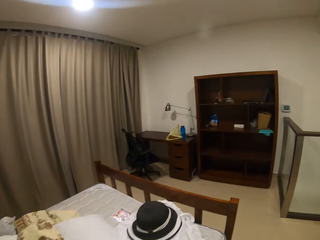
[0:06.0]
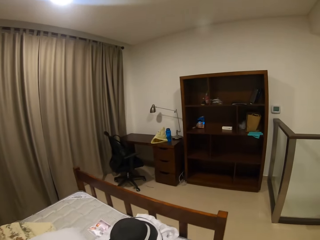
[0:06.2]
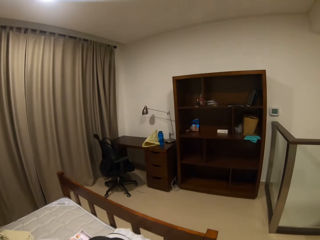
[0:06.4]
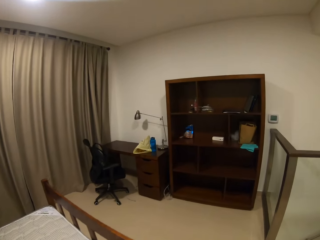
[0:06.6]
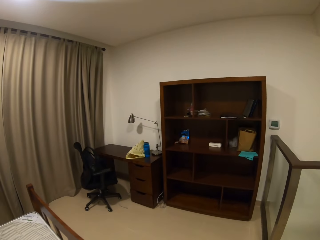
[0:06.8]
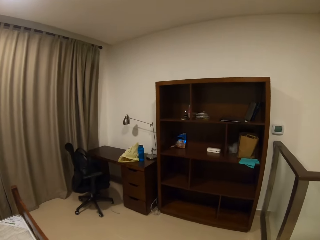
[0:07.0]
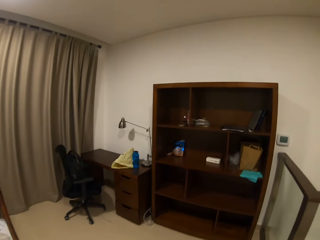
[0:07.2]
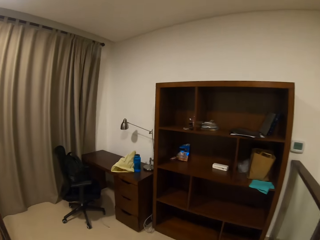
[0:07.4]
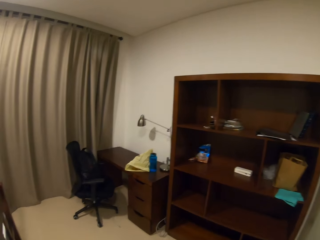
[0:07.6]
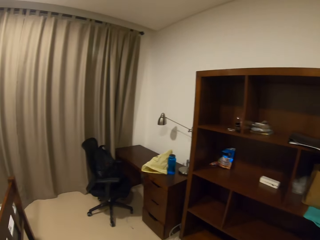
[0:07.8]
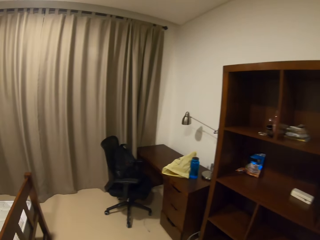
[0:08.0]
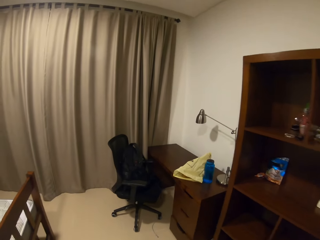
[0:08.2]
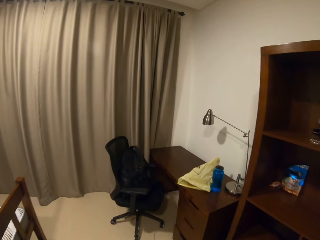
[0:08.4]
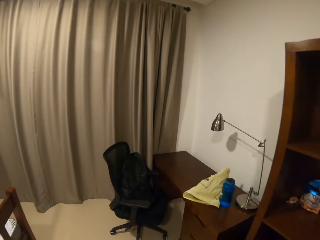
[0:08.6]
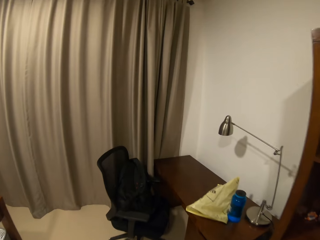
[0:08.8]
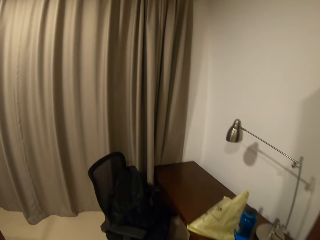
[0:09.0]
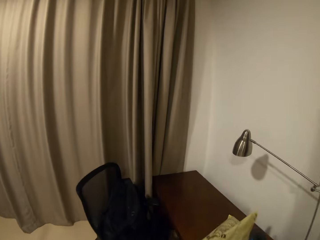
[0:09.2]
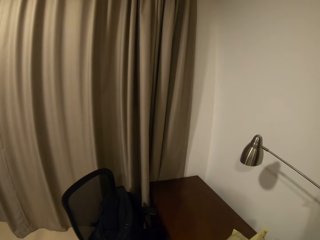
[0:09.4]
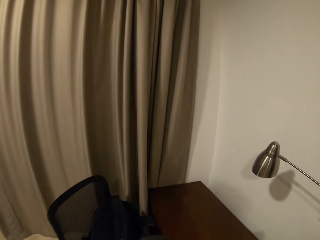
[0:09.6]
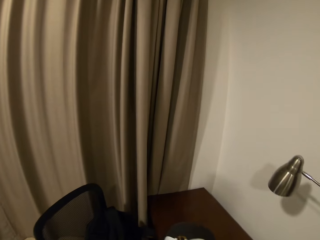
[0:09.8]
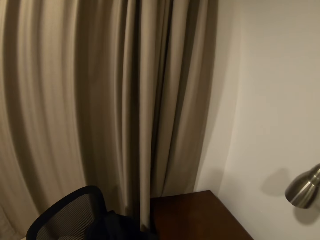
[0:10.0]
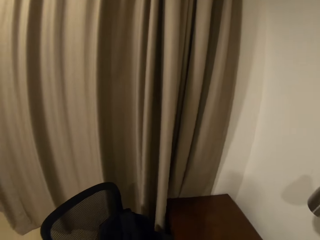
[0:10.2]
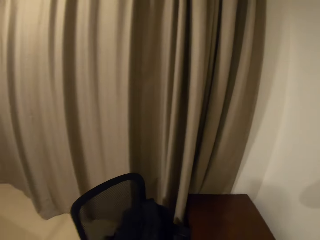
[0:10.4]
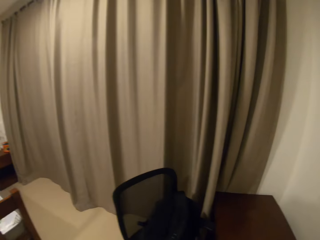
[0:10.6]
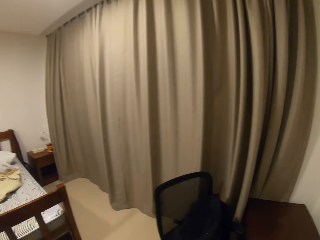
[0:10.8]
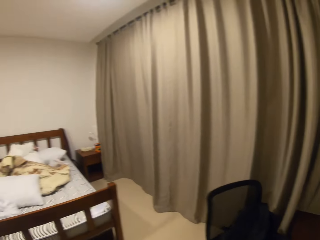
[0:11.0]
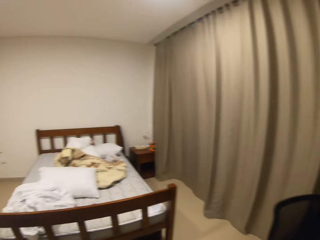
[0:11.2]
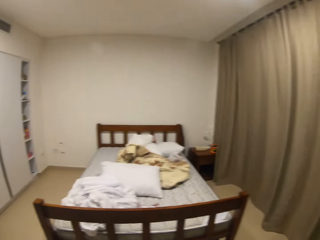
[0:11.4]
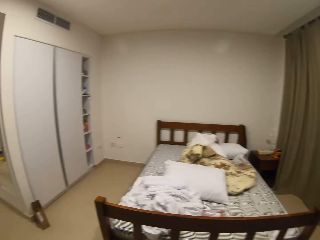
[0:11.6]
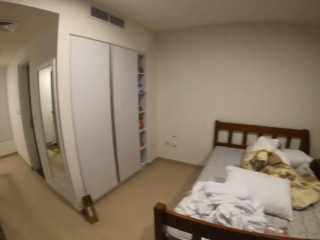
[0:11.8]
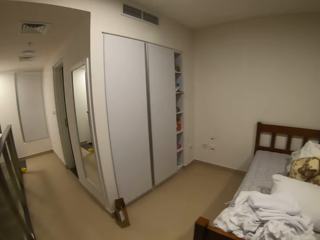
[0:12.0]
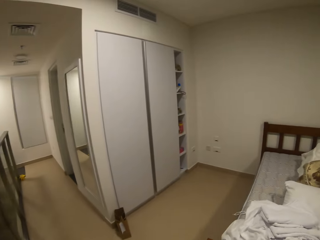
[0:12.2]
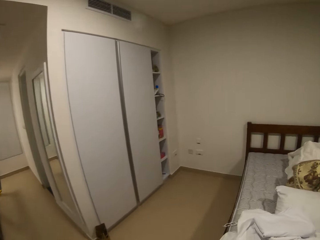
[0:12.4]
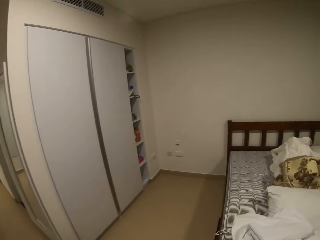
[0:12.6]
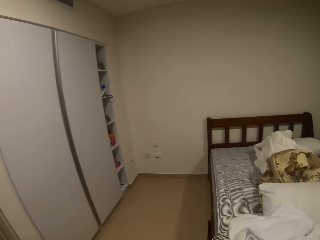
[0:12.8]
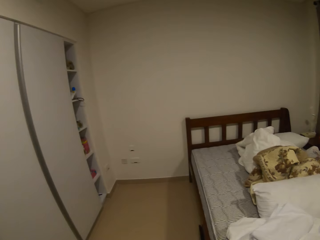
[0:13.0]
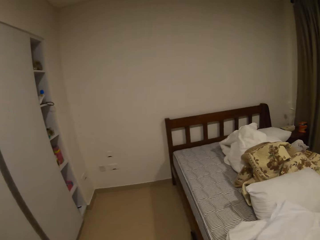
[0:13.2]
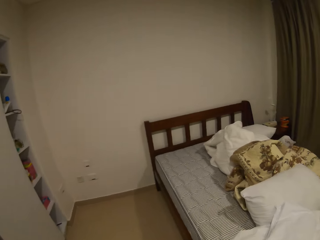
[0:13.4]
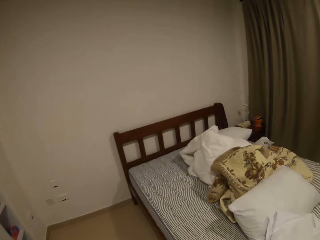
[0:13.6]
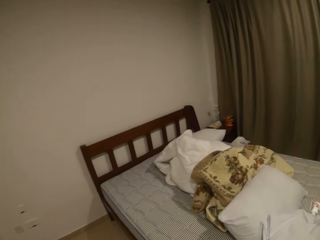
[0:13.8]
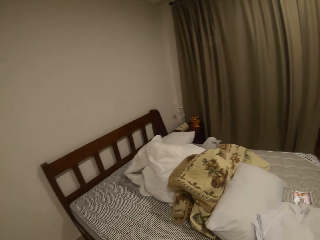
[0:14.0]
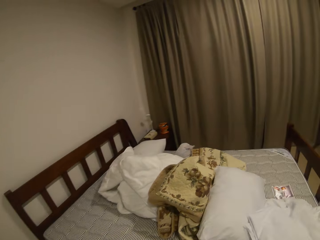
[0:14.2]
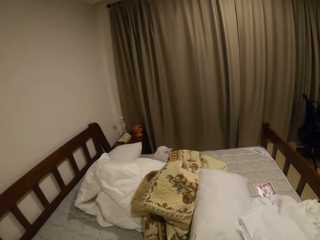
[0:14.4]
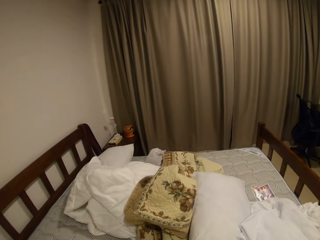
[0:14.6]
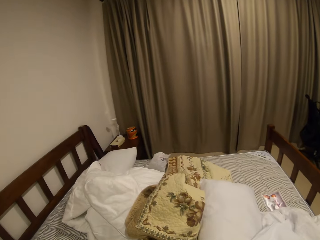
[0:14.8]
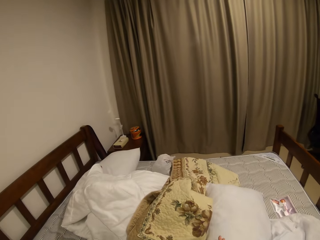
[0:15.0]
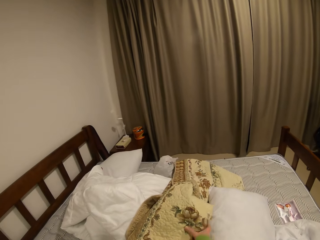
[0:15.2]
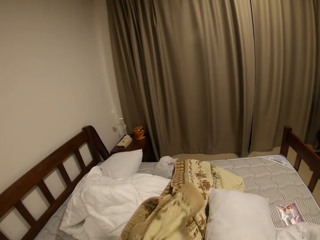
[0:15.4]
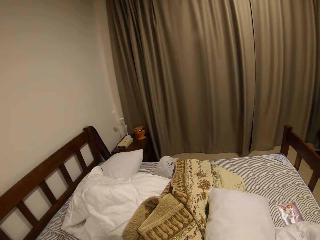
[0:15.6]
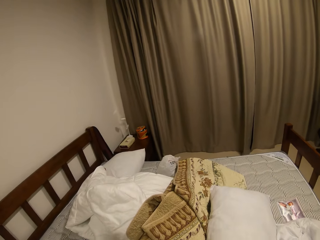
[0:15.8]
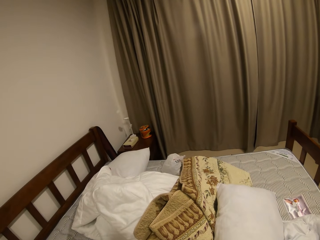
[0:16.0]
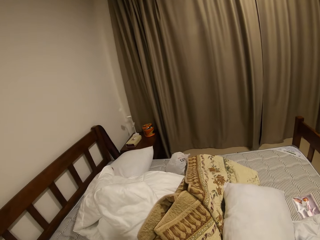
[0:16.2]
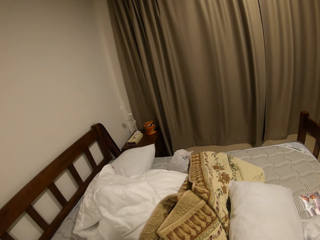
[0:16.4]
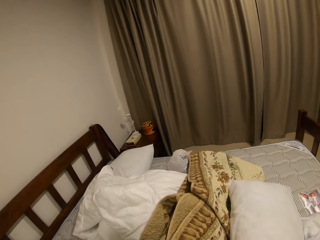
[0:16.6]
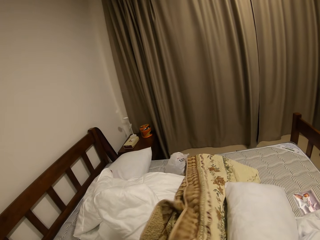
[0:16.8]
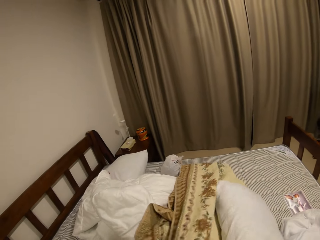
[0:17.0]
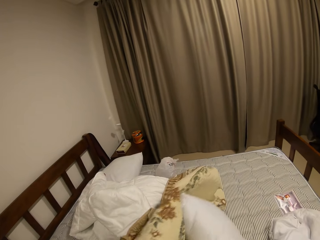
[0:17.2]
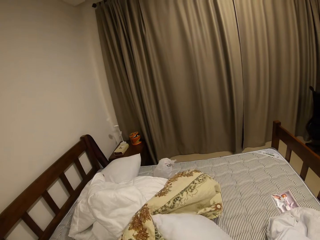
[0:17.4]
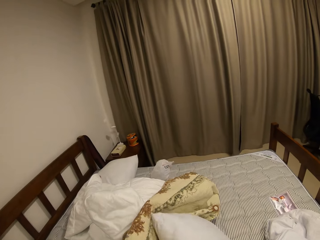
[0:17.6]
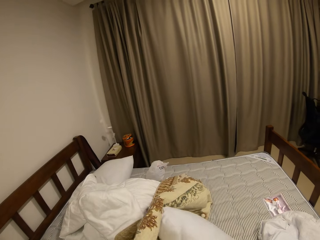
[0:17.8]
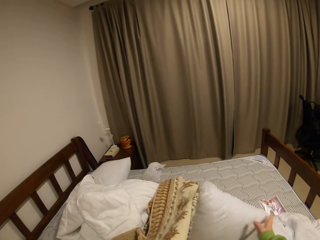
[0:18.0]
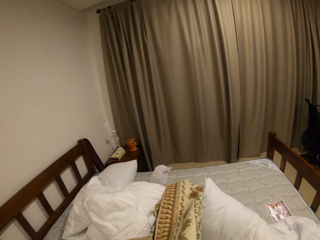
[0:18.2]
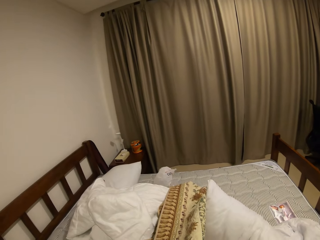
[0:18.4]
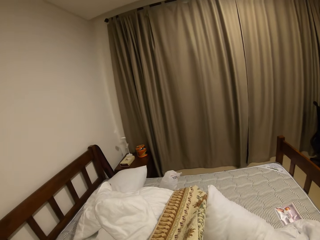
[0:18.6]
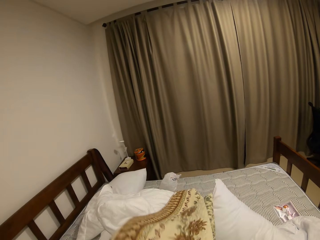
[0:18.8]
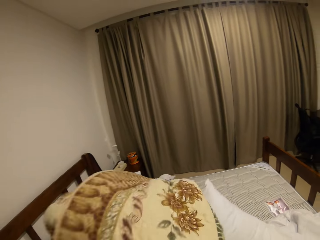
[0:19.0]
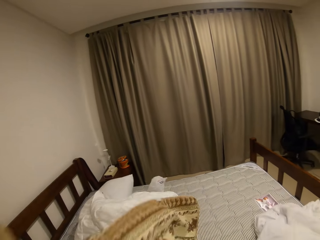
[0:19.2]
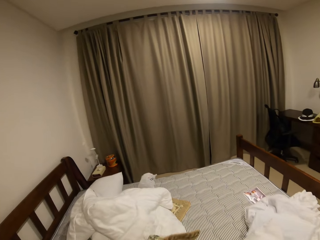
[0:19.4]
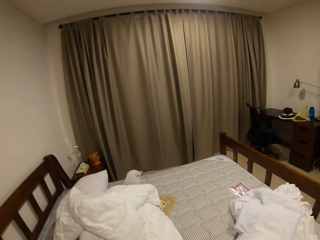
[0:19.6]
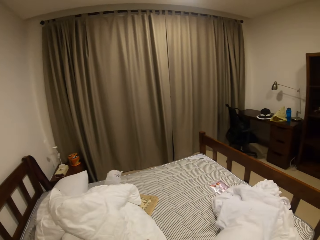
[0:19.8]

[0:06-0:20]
The camera wearer walks in the room. They put the dish on the table. They walk around the room. They take the beddings. They hold a duvet. They take the duvet.

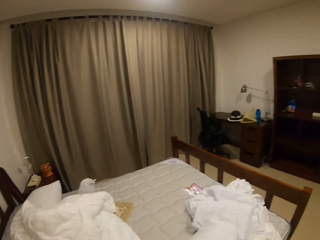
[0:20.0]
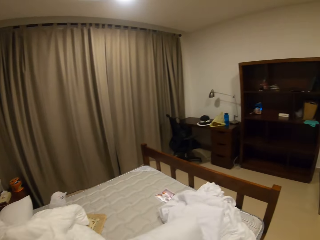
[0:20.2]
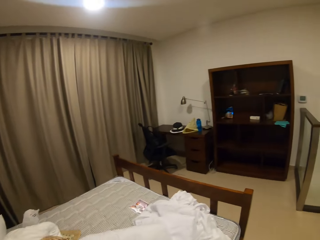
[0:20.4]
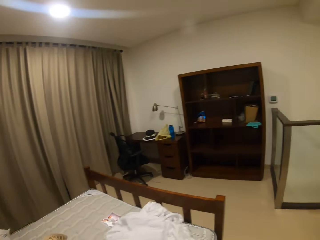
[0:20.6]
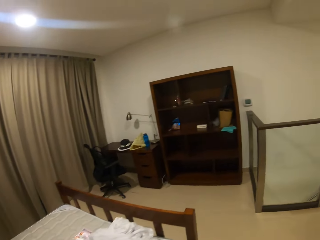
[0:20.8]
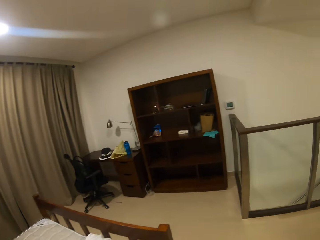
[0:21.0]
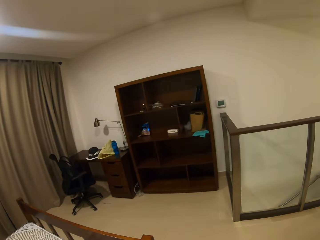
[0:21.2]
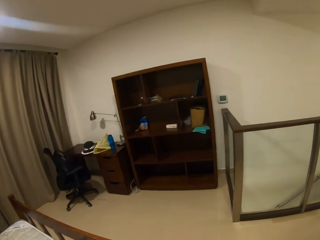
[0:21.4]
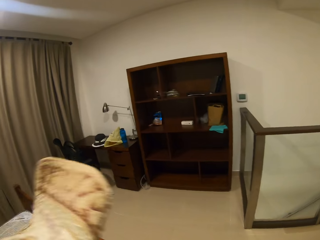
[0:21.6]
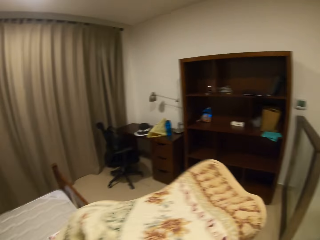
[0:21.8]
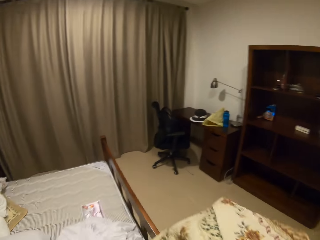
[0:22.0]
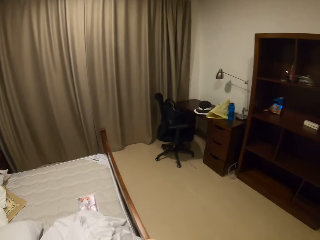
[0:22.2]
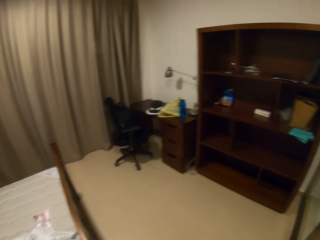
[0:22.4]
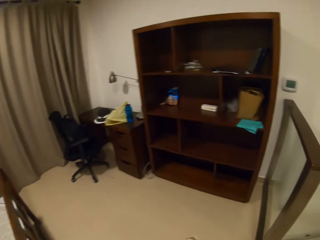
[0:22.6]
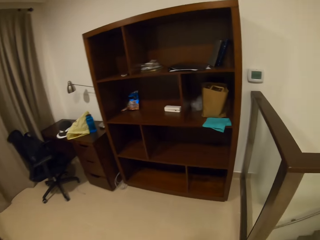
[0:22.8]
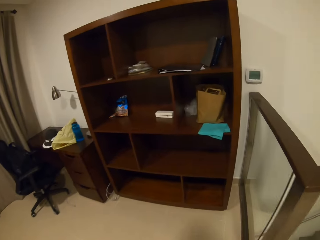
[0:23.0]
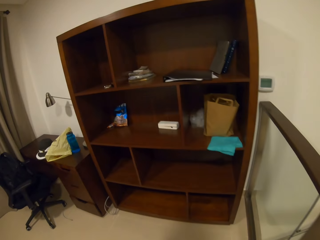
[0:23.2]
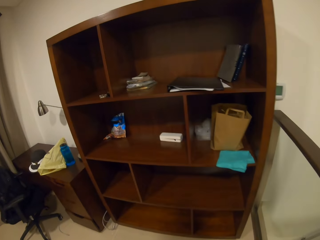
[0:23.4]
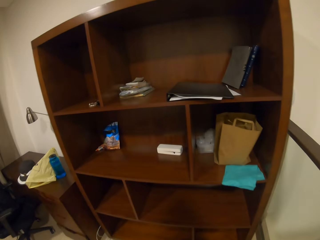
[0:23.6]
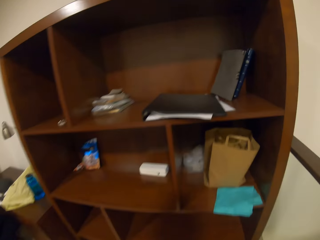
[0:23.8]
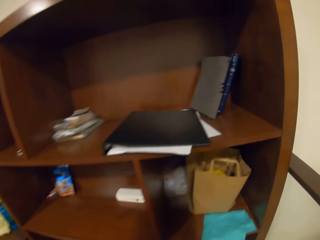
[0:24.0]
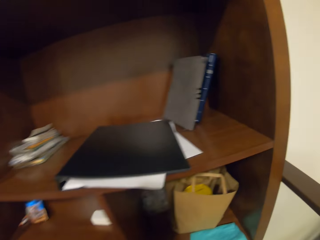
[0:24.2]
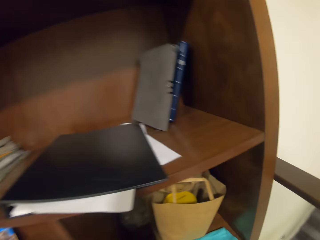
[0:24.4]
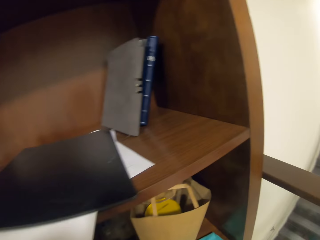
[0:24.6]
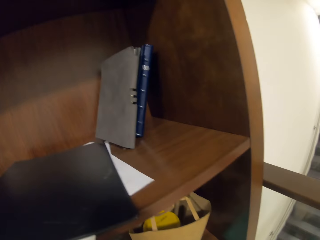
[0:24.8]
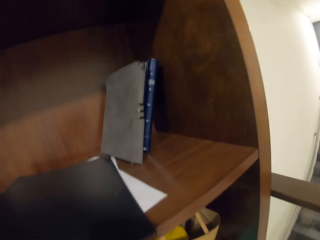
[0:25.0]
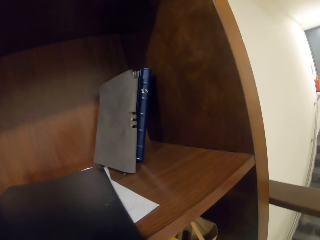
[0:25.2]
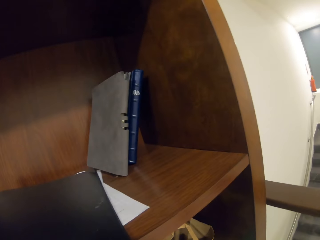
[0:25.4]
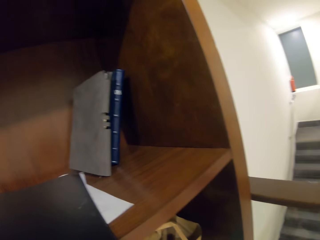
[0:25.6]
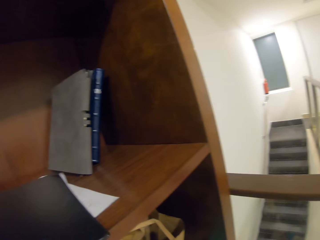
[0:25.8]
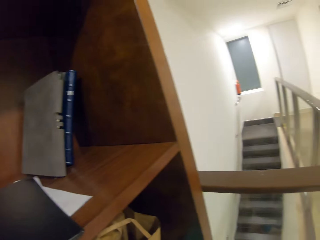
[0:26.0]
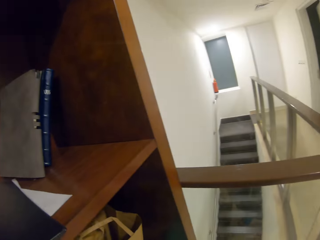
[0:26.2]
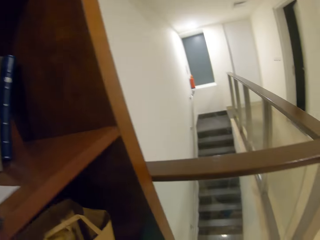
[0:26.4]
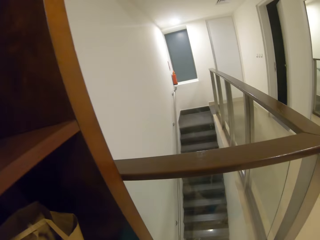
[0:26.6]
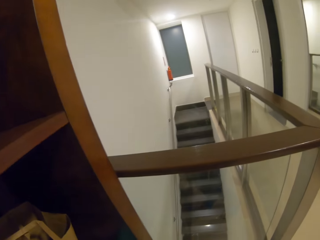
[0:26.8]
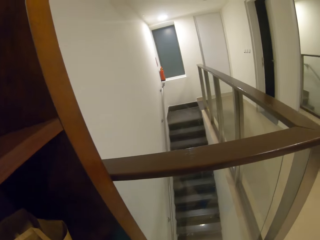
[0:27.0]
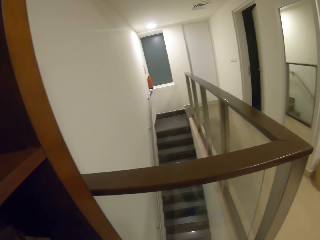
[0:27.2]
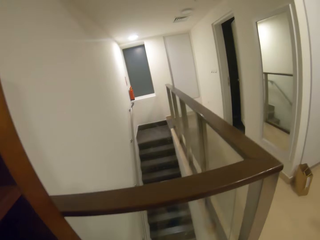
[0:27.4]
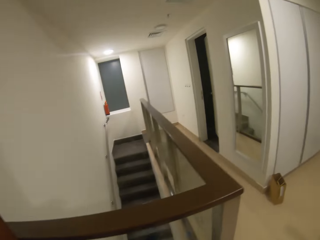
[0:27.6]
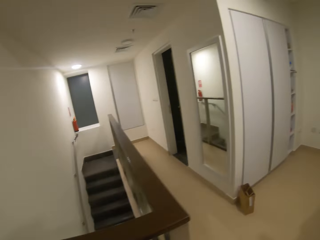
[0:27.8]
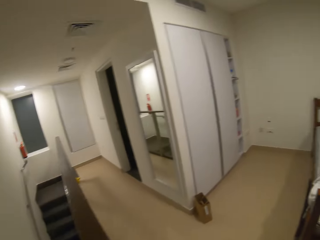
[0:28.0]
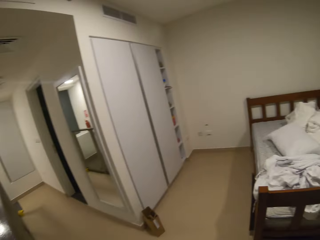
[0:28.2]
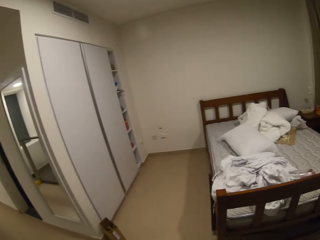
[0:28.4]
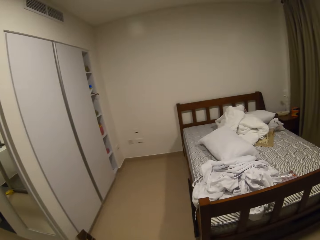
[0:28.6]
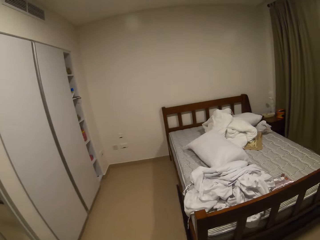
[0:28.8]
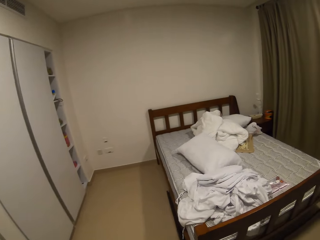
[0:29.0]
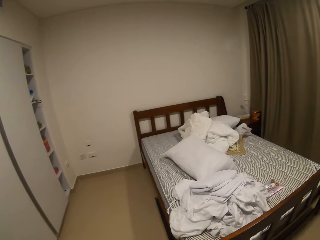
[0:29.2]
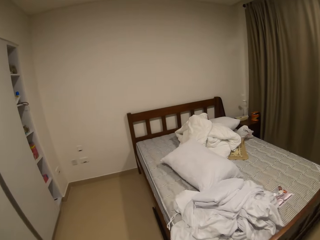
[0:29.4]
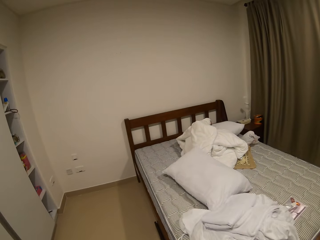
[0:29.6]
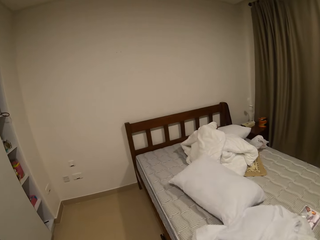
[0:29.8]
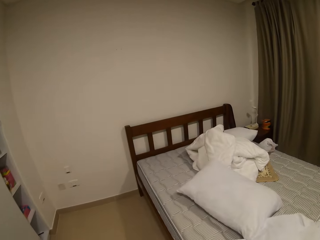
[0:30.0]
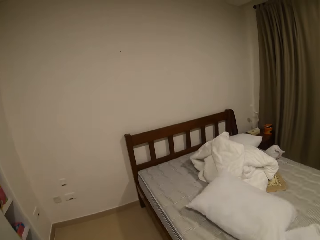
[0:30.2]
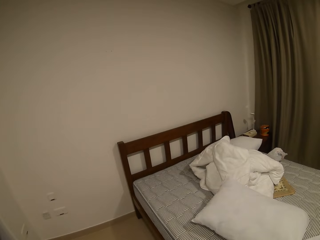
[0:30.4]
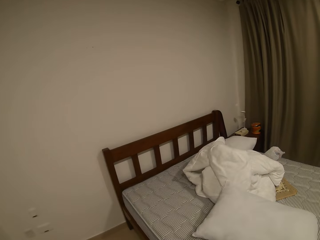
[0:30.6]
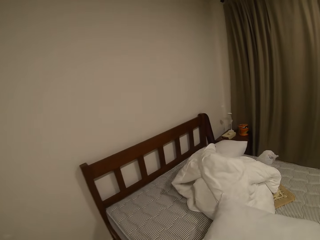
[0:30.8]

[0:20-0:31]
The camera wearer puts the duvet on the bed frame. They walk in the room. They look around the room.
